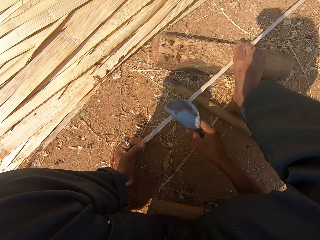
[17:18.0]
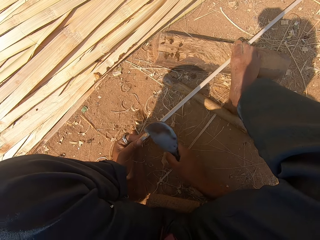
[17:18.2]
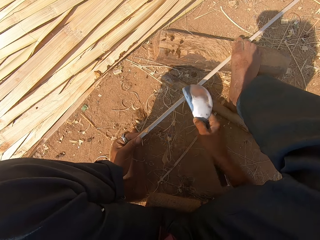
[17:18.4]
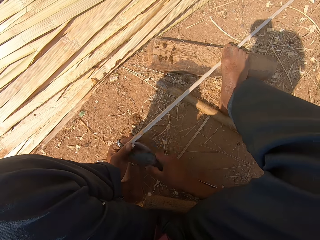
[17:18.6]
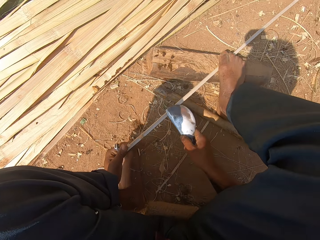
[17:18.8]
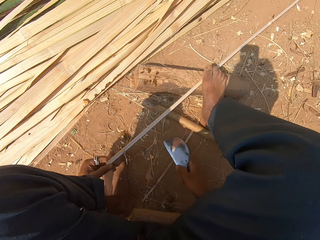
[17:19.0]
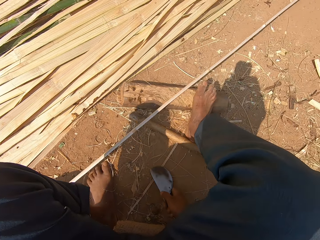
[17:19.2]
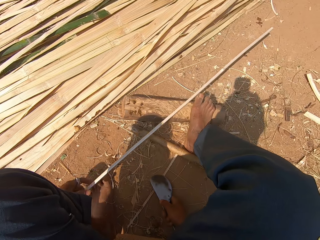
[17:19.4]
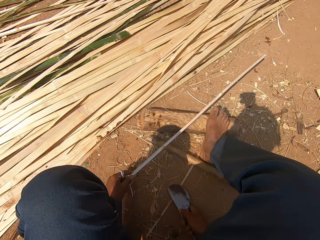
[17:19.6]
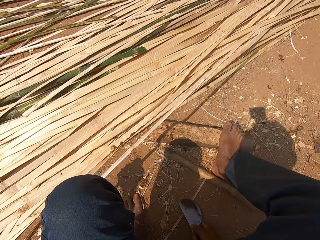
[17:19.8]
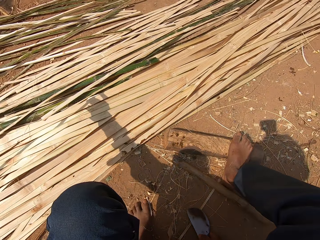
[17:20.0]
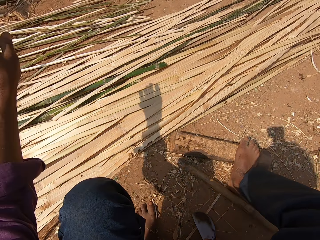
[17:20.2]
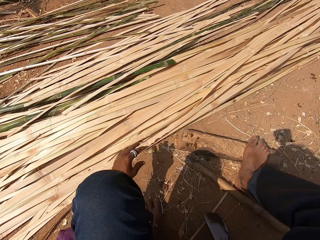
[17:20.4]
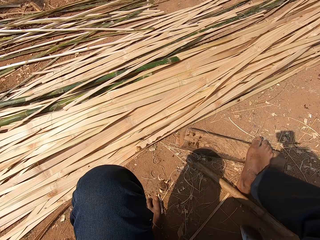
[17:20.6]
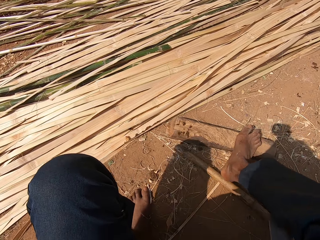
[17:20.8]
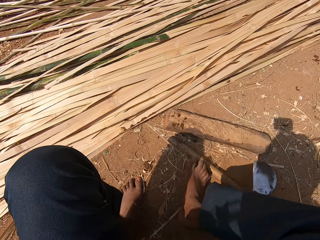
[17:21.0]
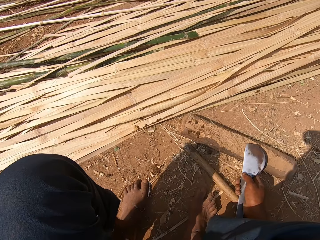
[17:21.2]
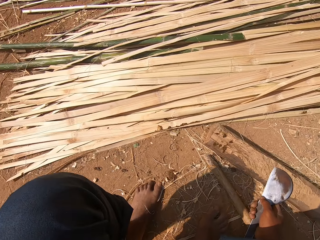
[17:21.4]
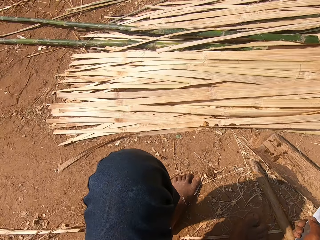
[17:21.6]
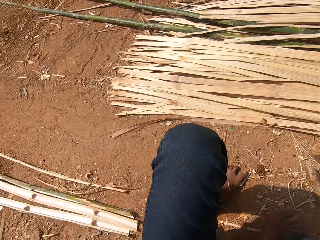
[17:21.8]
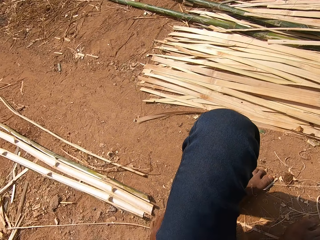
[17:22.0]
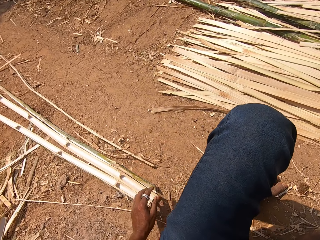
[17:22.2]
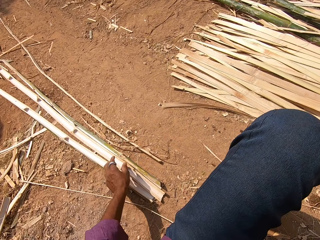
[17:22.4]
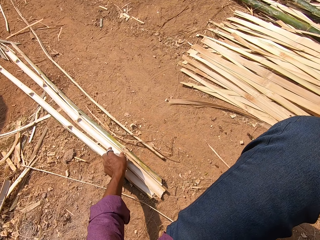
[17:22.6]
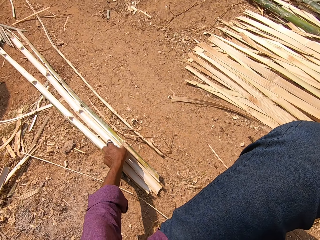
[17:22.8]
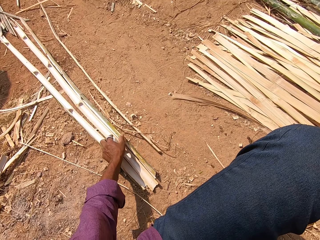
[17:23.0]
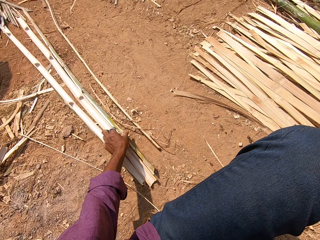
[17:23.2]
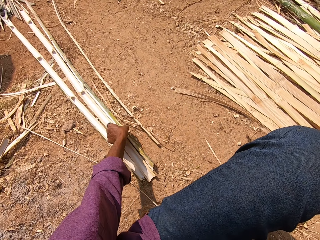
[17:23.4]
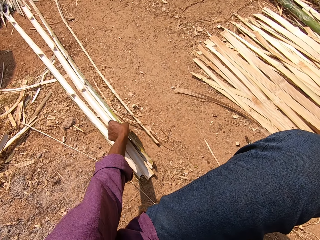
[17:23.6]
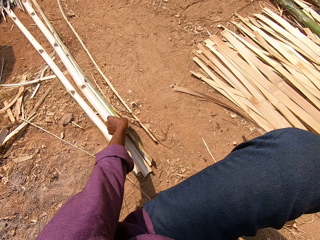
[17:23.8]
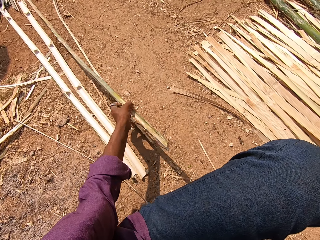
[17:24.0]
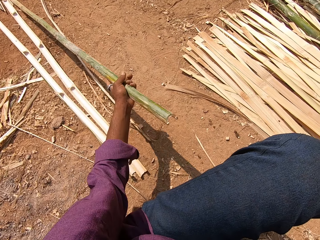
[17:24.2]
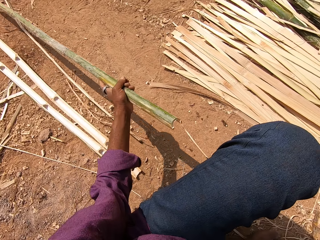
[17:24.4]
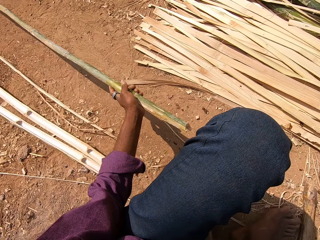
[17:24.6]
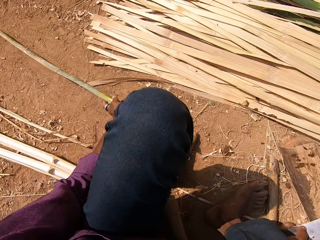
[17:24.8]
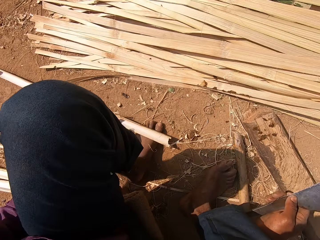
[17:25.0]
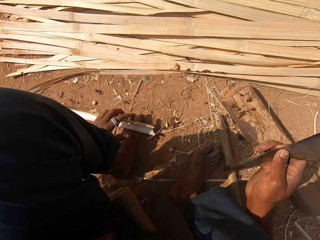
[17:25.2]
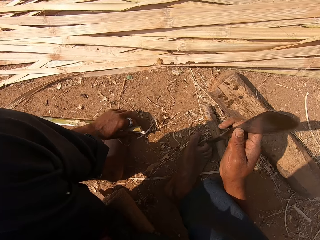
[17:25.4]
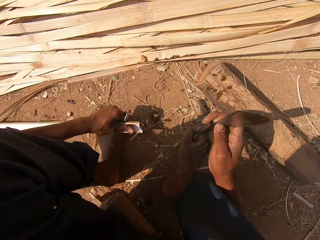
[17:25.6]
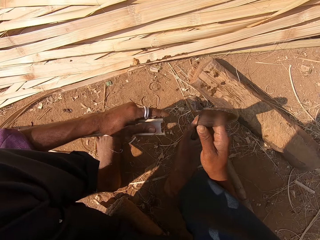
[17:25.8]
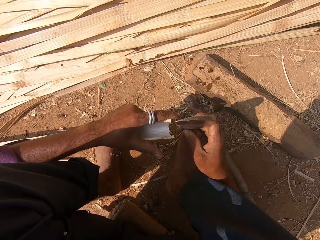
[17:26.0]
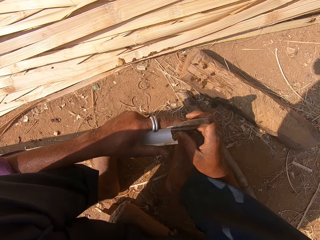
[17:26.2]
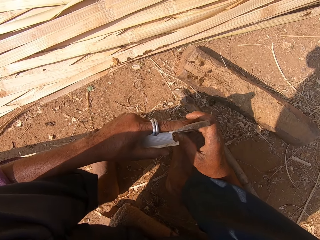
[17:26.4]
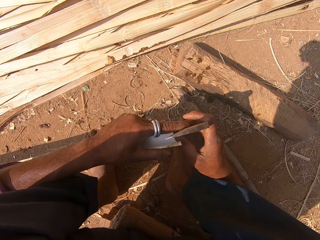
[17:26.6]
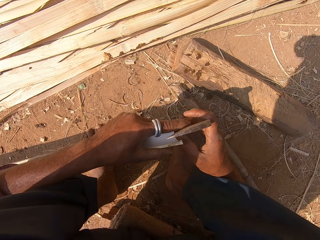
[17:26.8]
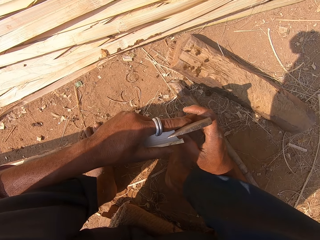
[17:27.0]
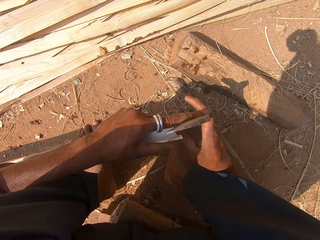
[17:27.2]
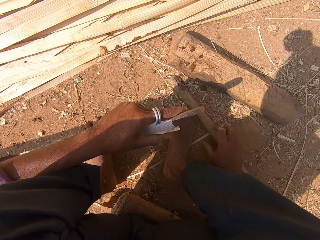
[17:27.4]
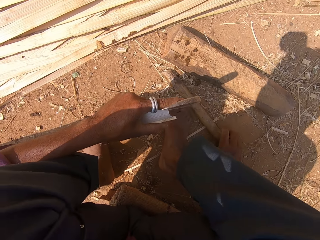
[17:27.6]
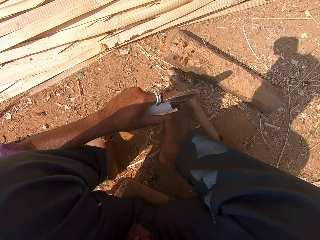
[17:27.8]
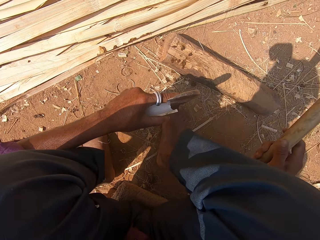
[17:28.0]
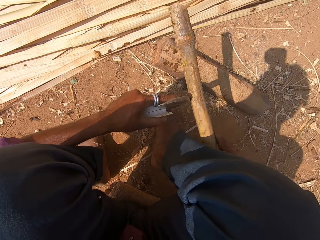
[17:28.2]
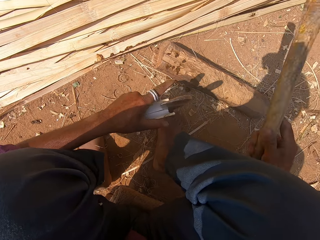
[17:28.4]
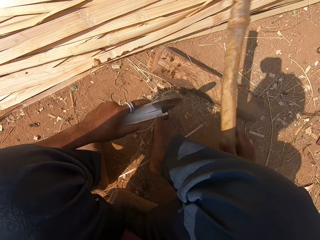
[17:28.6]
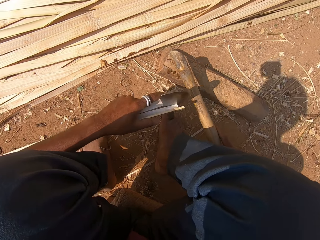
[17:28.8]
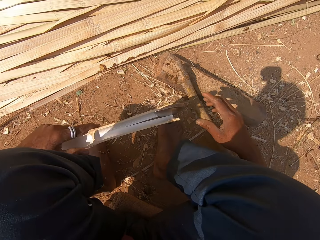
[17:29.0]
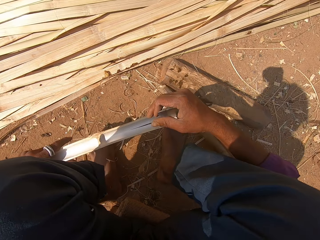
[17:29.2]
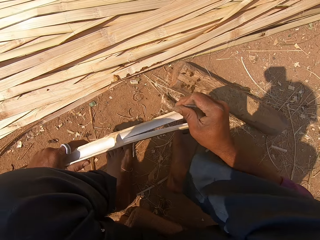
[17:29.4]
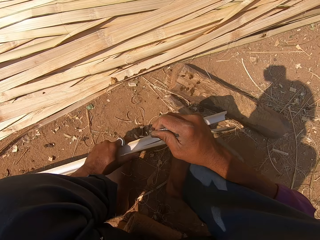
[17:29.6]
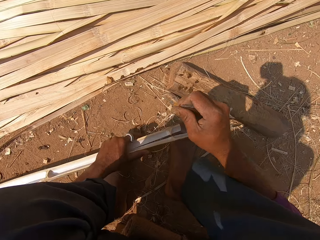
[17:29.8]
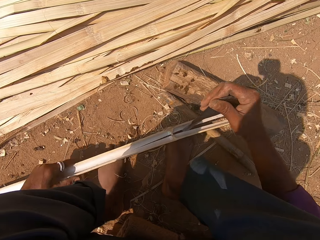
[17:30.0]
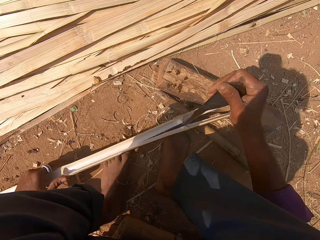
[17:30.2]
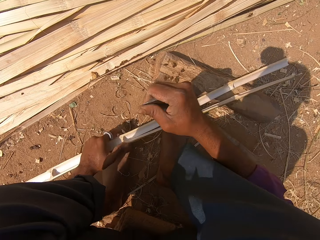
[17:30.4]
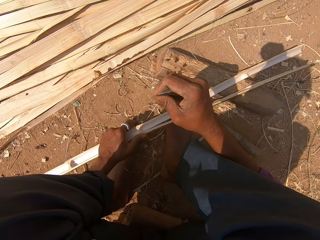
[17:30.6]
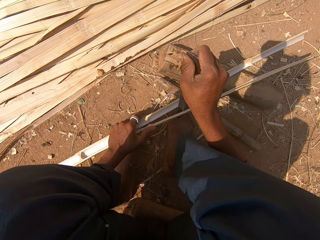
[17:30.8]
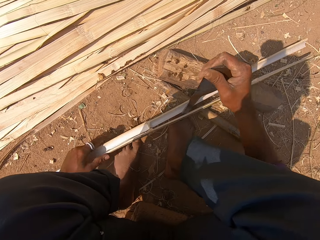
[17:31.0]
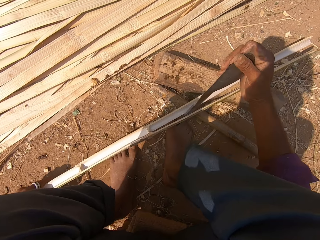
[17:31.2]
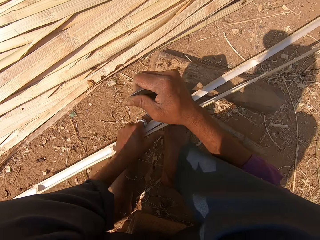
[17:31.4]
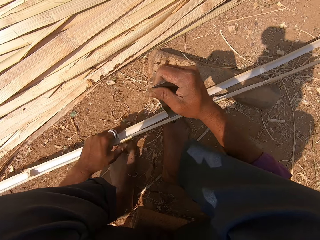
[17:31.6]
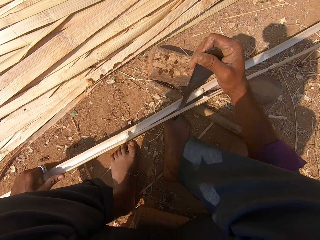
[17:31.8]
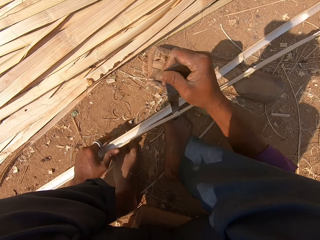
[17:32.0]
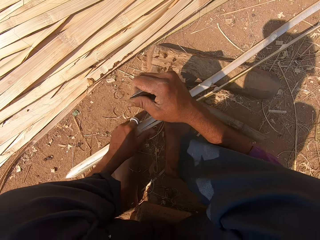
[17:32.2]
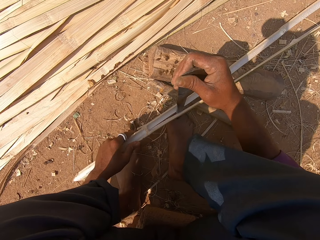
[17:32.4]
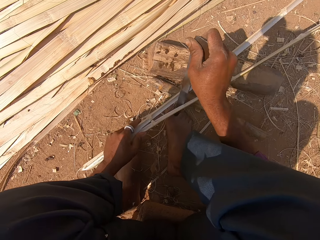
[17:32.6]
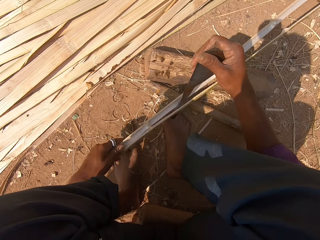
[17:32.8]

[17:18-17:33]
The camera wearer puts the reed or bamboo stick aside with the sickle or machete. They pick up another reed. They cut the bamboo stick with the machete. They pick up wood, hit the sickle with the wood, and put the wood down on the ground. They split the reed with the sickle.

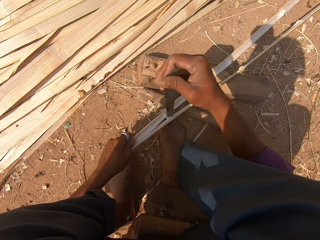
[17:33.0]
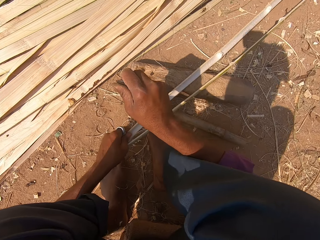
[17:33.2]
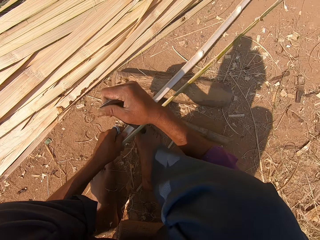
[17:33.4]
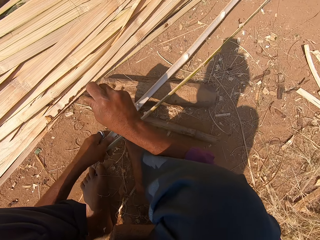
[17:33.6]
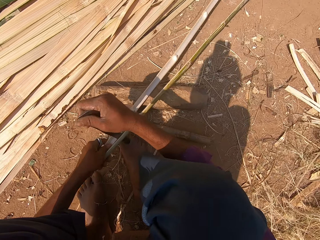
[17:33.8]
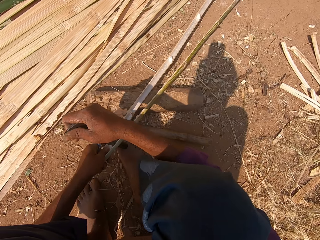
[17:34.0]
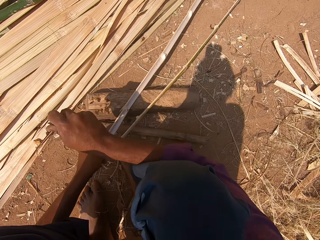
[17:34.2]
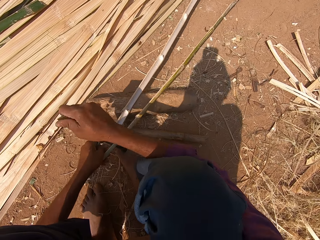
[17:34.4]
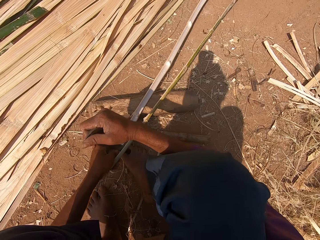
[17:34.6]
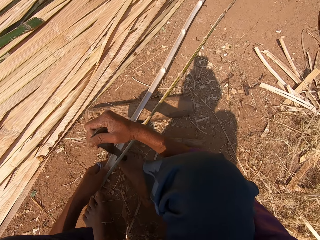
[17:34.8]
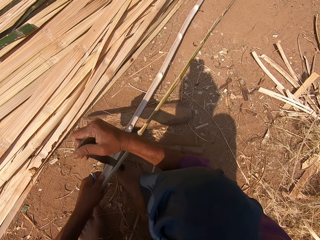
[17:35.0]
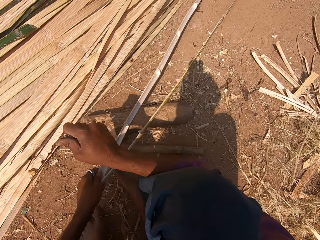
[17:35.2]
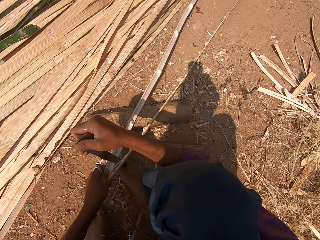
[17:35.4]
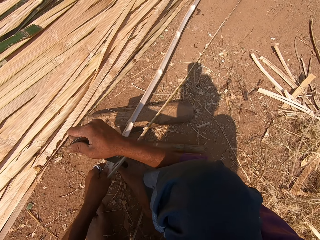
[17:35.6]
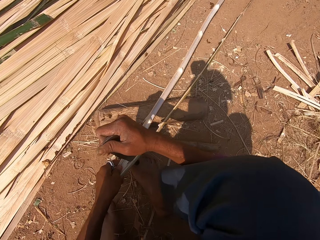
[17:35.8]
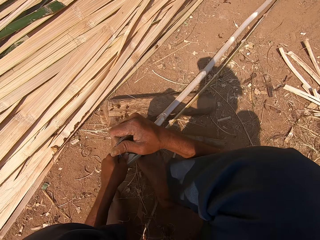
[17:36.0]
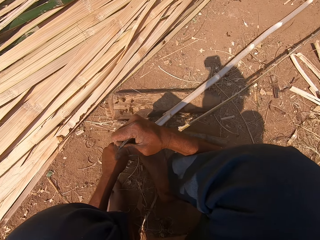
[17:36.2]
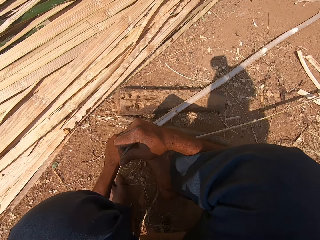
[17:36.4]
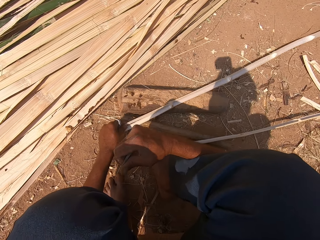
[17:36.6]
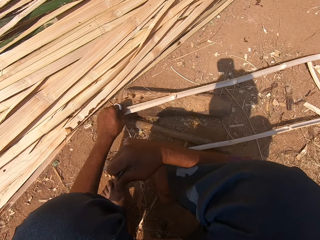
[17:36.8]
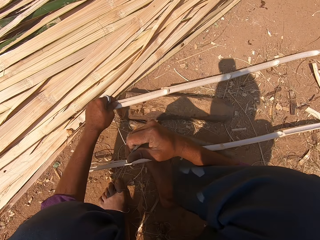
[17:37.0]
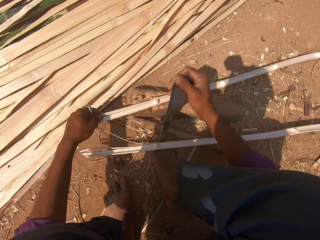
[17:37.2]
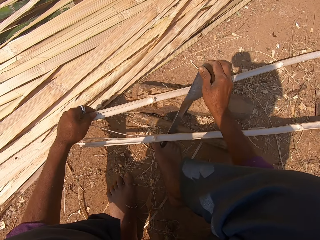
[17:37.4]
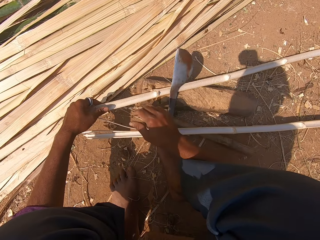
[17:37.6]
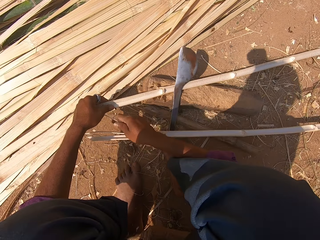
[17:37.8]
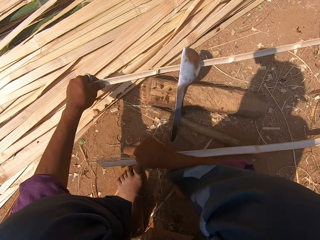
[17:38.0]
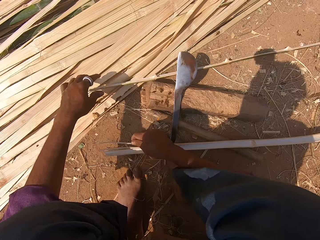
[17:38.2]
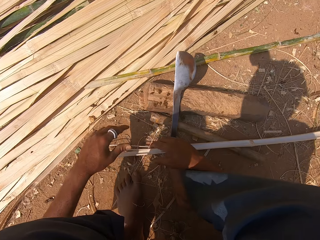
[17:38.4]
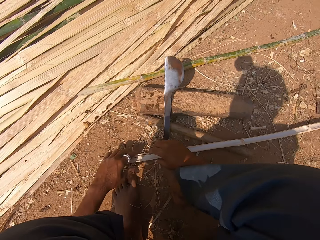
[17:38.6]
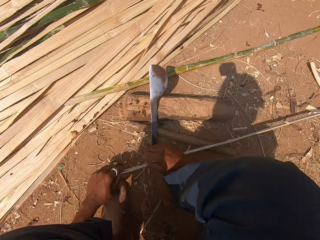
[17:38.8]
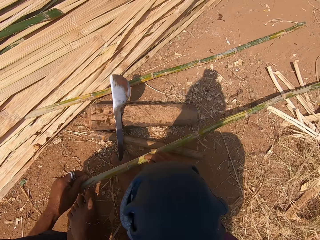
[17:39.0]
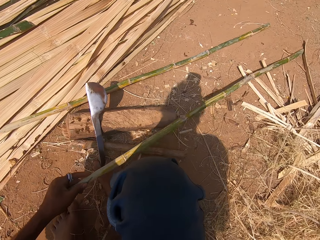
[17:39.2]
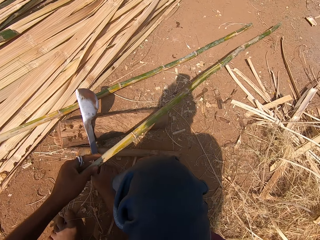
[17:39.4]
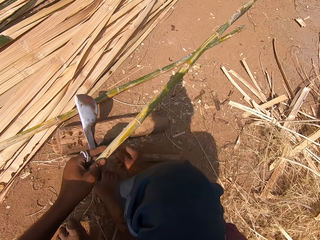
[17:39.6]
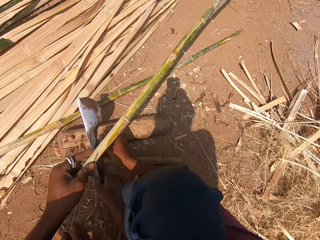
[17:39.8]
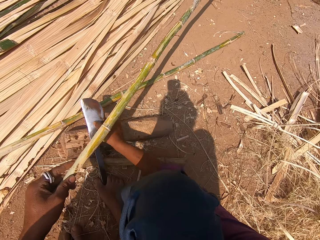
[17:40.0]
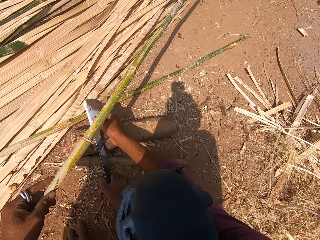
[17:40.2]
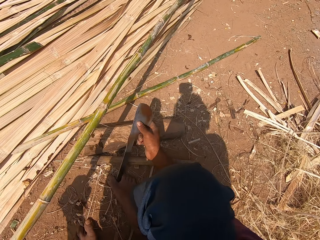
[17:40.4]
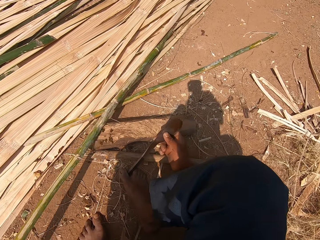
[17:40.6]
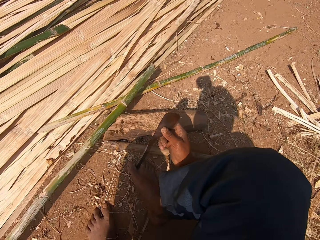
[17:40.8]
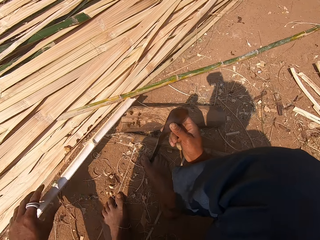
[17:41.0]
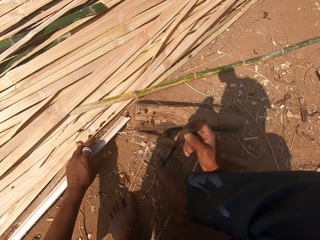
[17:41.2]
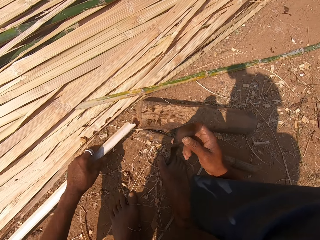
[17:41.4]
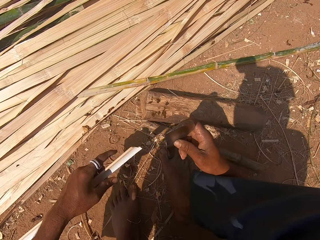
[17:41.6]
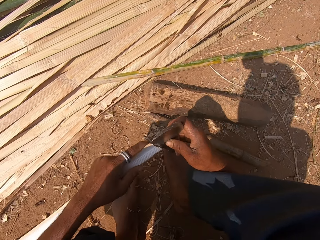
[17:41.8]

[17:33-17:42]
The camera wearer drops a machete. They cut a bamboo stick with both hands, drop the bamboo stick, and hold the bamboo stick. They pick up the machete. They pull the bamboo stick.
